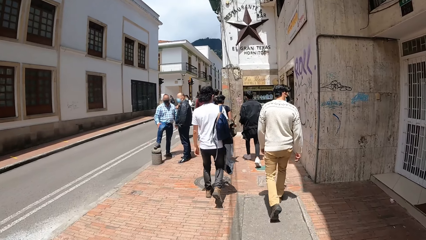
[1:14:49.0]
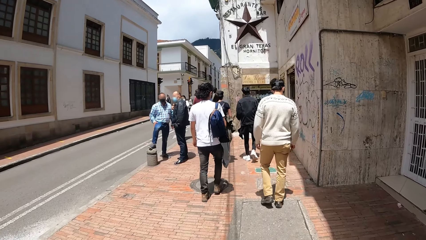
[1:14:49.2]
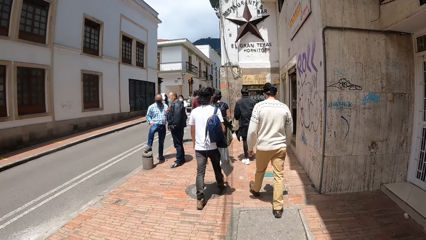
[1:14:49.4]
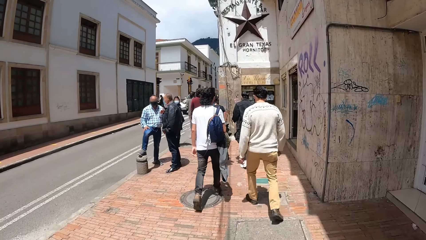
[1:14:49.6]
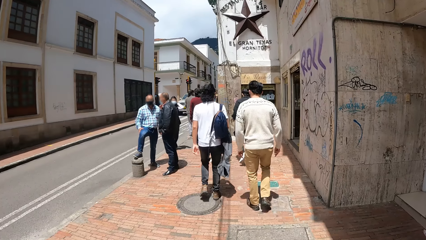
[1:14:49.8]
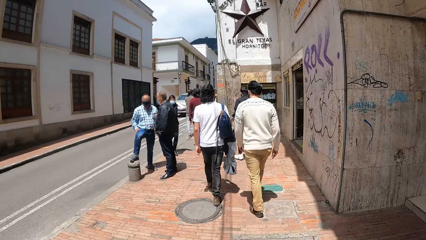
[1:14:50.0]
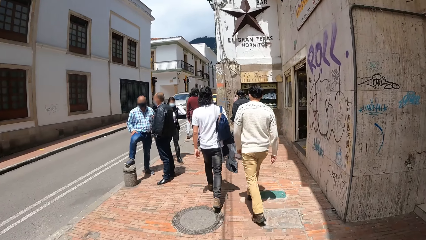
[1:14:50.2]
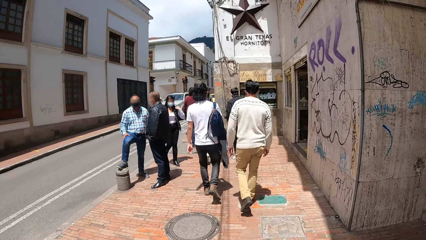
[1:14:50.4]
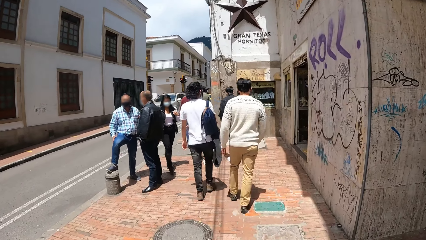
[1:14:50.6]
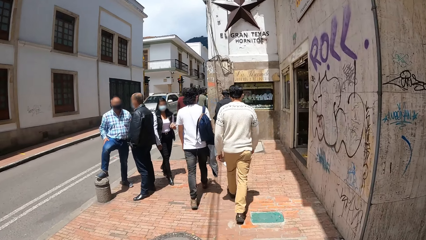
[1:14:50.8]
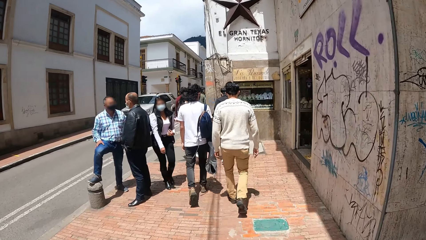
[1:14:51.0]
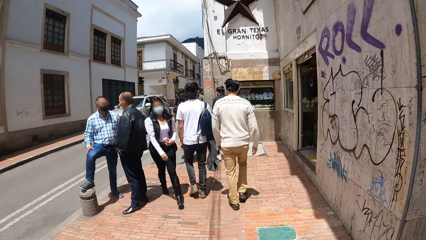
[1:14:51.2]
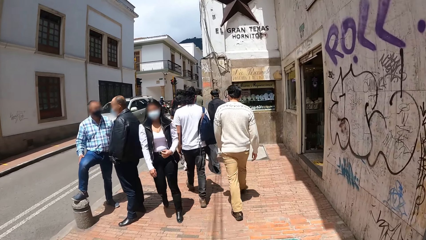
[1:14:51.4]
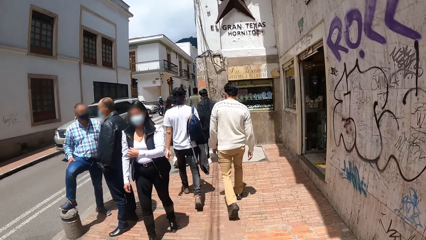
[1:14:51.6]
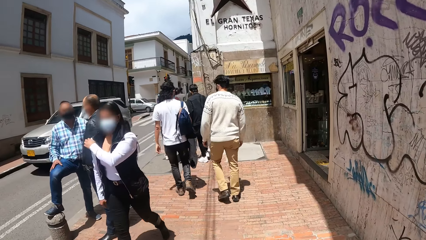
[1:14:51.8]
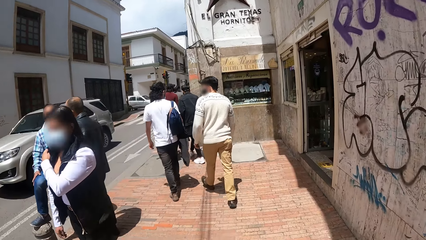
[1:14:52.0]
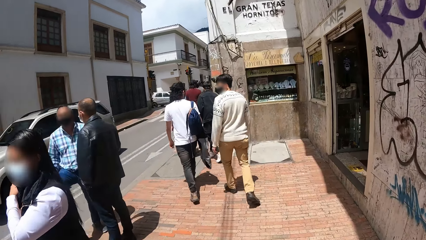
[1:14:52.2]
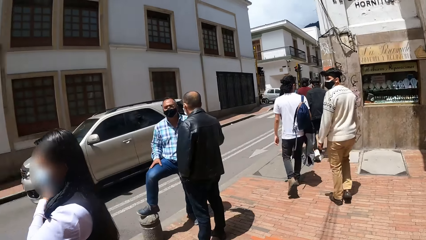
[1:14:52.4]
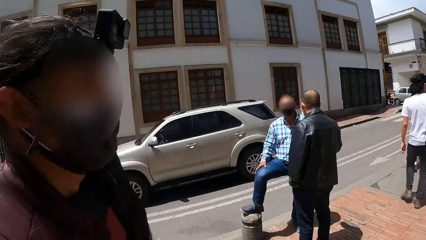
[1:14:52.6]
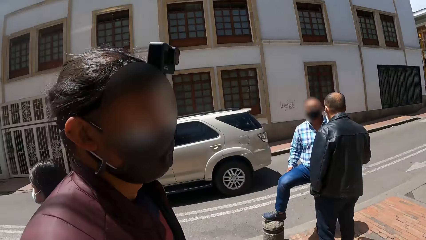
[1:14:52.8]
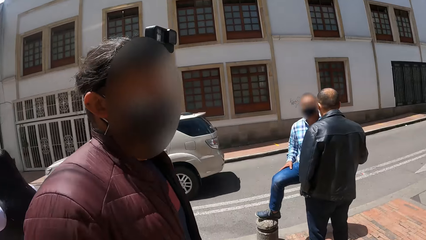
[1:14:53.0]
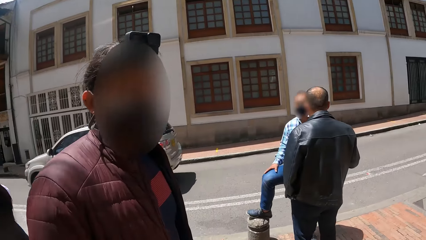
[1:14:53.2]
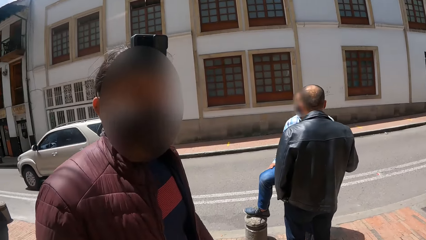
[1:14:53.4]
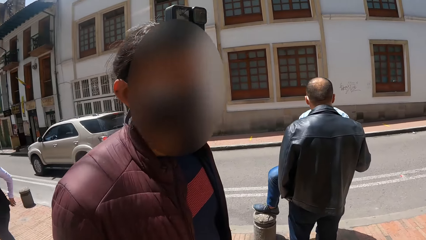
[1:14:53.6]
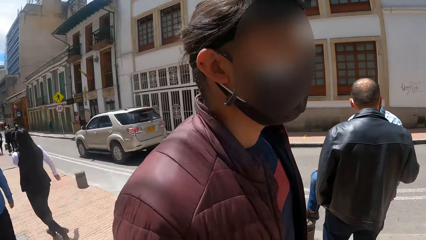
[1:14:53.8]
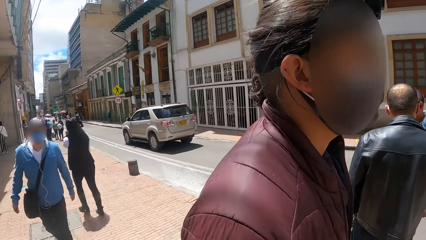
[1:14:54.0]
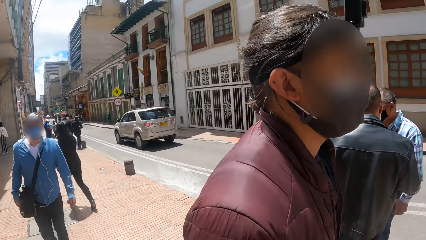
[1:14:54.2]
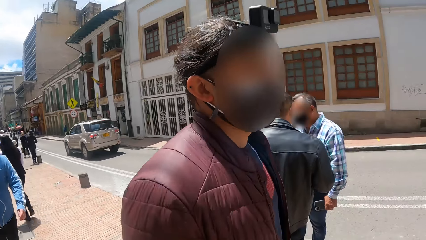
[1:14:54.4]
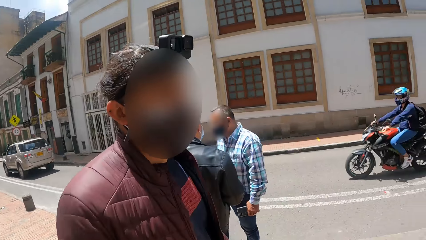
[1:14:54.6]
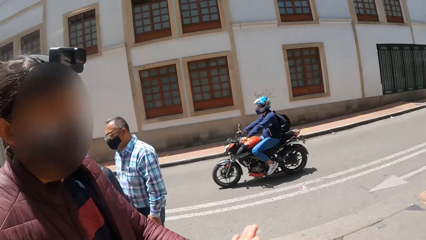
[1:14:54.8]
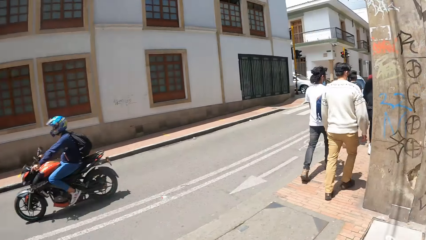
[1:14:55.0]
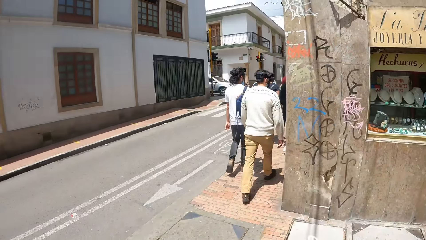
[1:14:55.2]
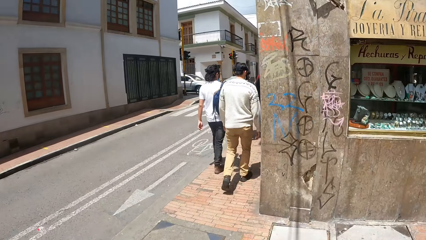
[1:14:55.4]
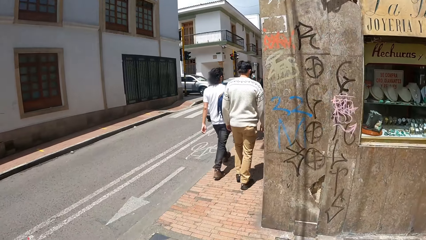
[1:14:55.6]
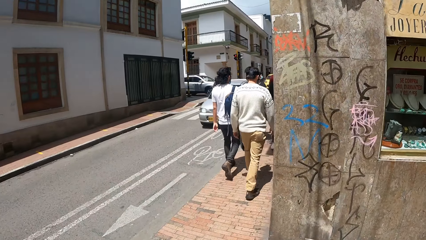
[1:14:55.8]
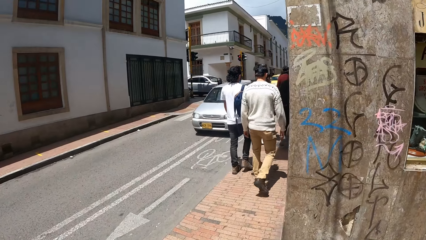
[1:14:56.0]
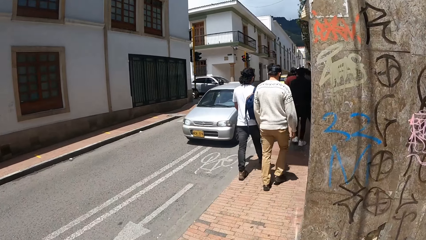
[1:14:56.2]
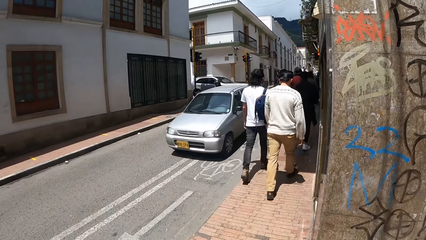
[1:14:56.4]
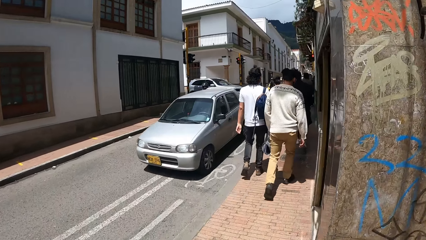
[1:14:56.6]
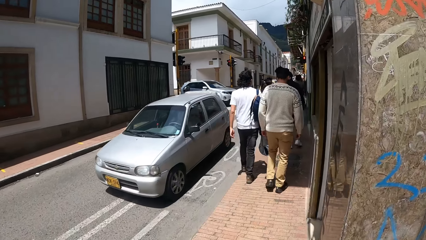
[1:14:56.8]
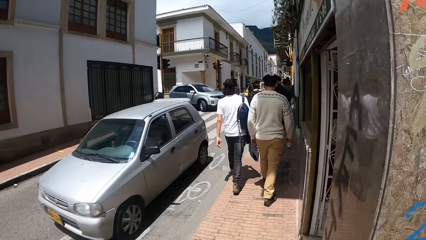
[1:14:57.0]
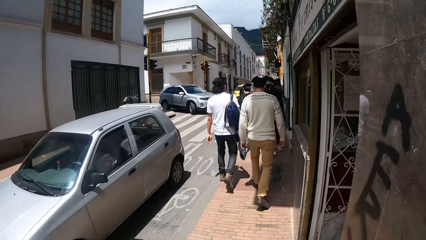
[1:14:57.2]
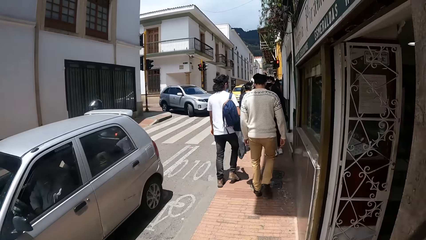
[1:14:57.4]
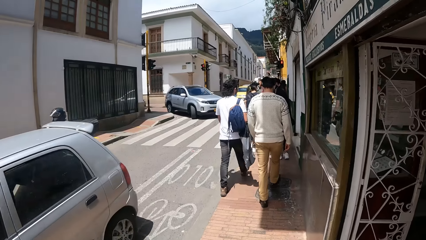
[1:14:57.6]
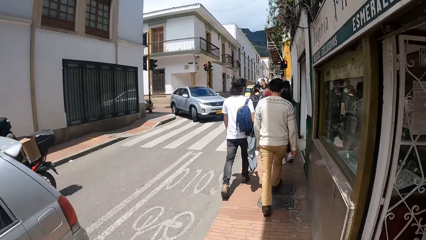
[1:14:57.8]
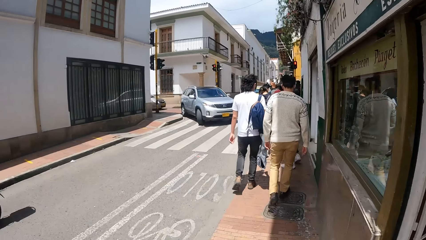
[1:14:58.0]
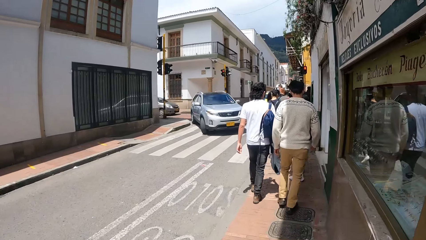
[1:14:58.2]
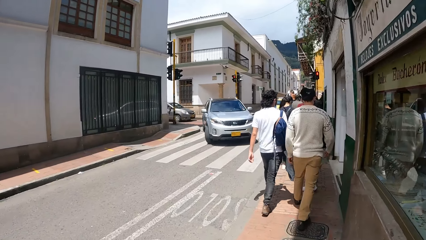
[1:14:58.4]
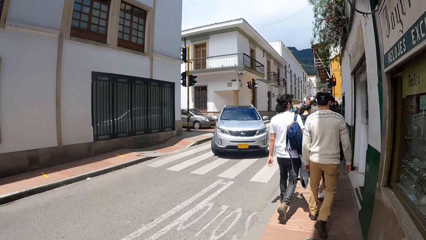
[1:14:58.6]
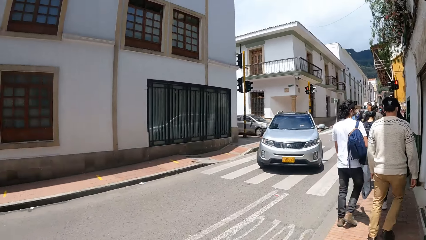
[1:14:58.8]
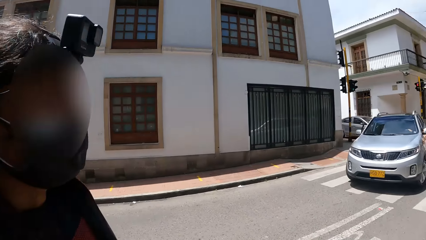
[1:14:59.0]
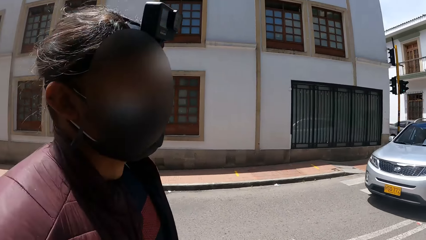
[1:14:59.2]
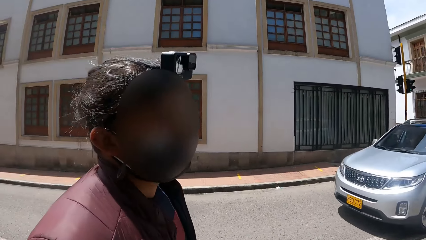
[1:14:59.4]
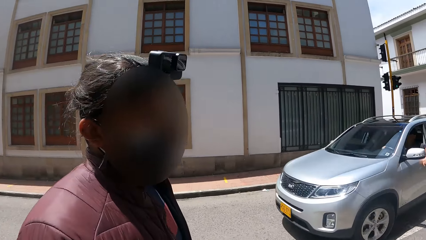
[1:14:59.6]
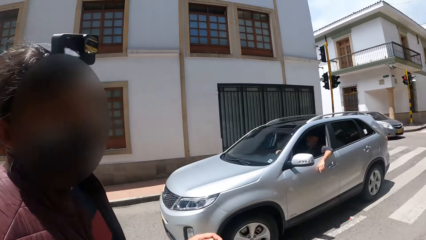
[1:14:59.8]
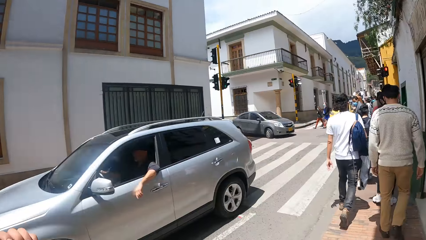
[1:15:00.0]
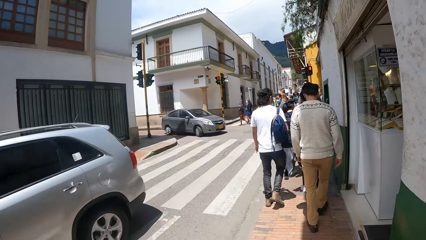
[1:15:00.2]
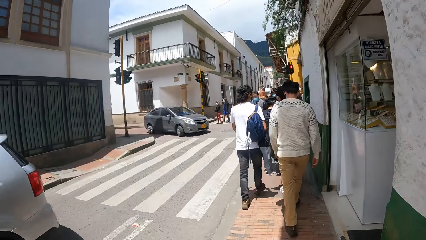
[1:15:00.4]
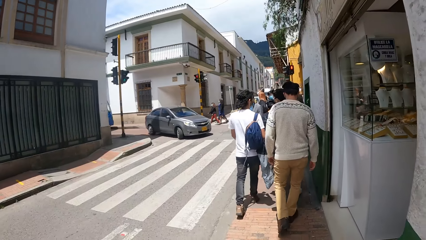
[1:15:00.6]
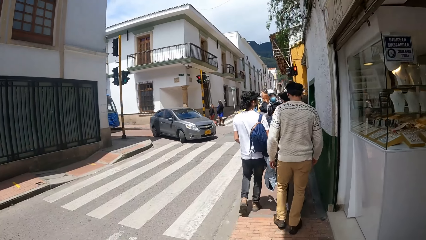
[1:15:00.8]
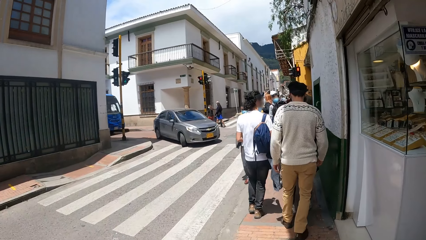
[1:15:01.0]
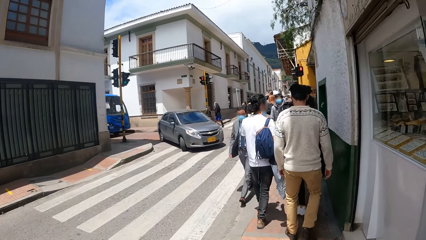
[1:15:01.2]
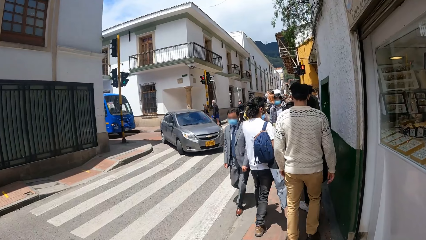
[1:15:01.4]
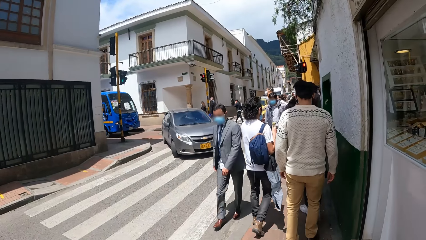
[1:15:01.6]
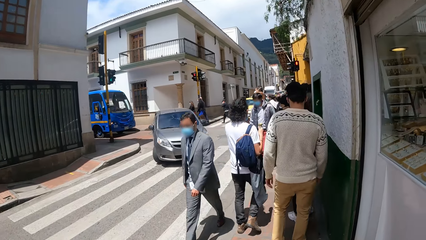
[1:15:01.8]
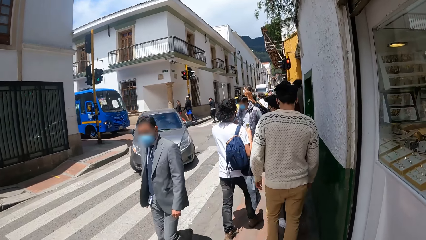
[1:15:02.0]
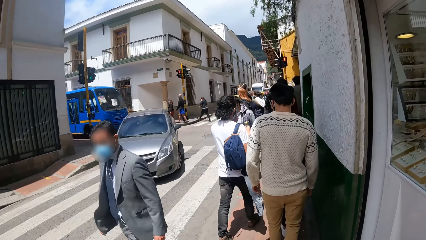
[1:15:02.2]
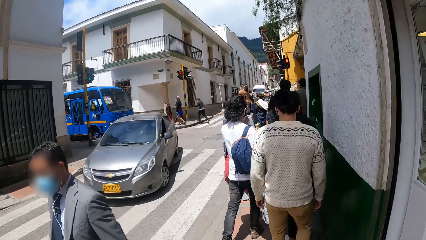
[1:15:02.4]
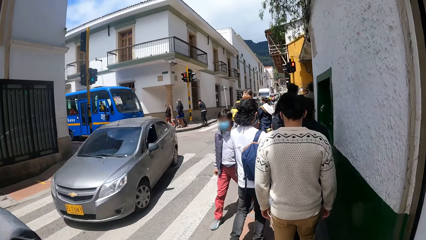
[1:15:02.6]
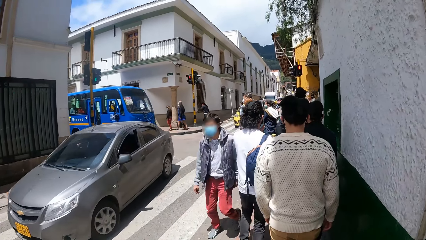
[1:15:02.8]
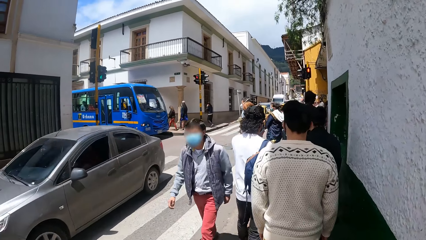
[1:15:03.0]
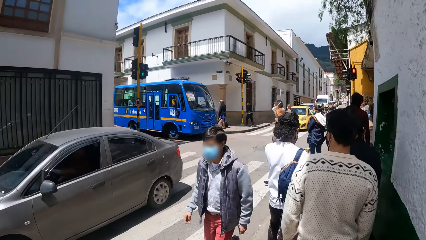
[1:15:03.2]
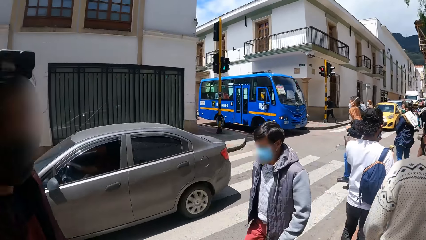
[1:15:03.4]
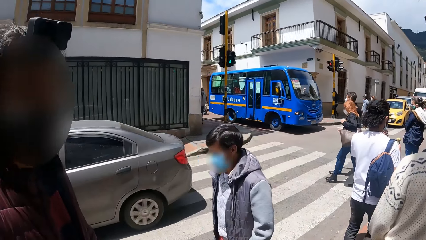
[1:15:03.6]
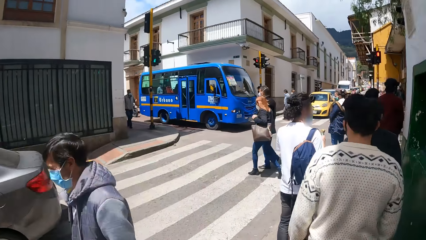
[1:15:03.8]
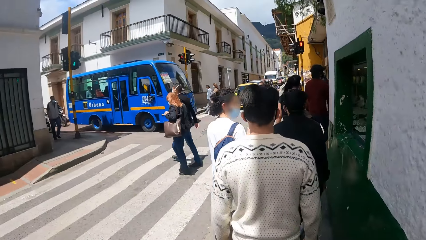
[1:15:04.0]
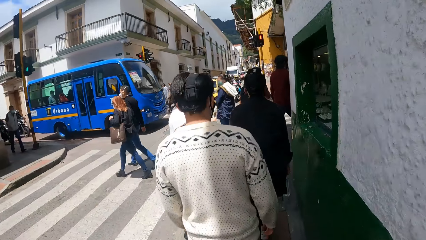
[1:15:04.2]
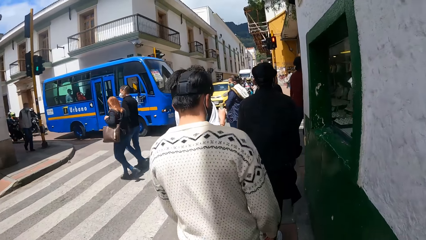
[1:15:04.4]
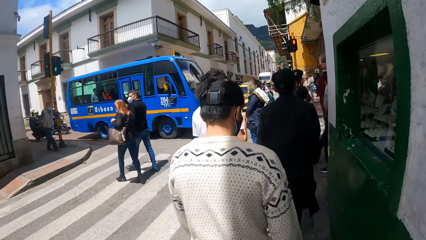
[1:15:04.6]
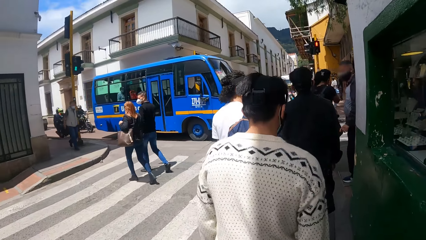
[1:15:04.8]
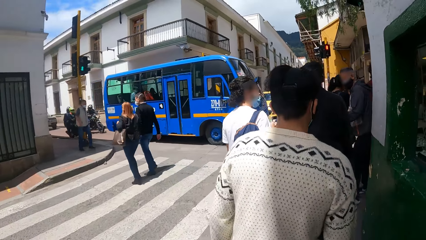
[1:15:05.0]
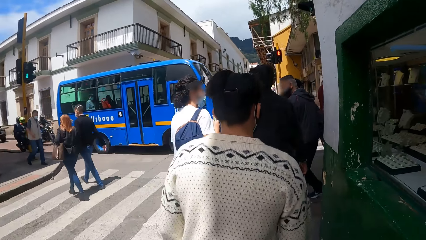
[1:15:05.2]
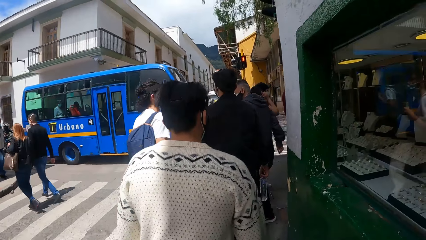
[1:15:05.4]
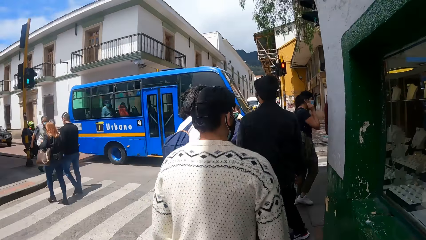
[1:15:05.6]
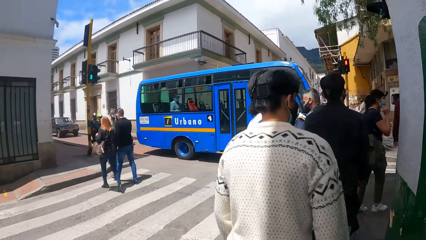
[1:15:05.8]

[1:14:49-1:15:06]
The camera wearer looks at a man. They look back. They look at the man. They look at the man again.
